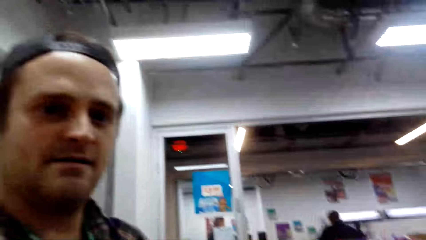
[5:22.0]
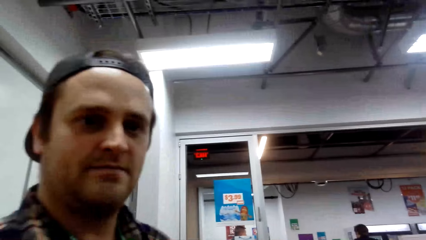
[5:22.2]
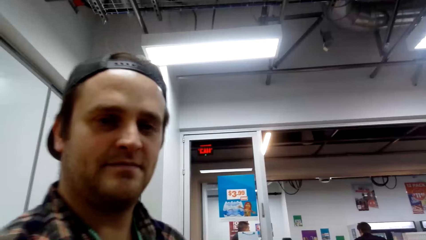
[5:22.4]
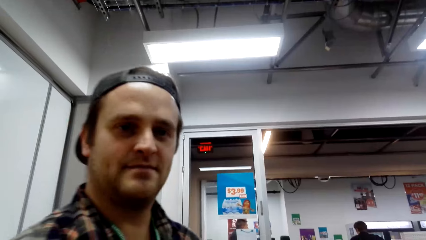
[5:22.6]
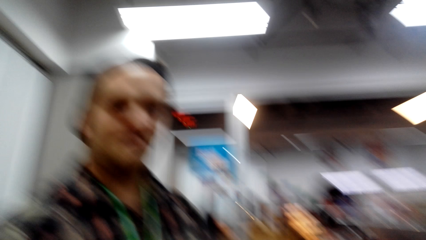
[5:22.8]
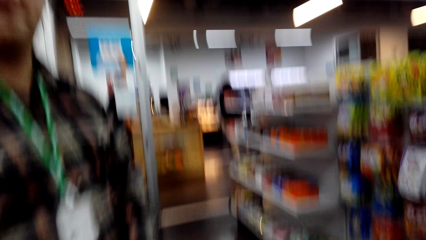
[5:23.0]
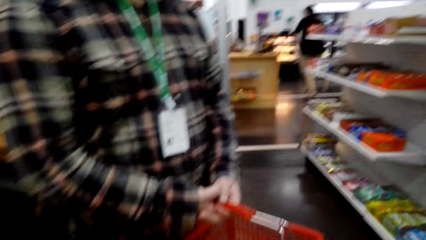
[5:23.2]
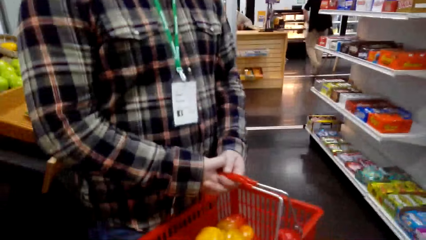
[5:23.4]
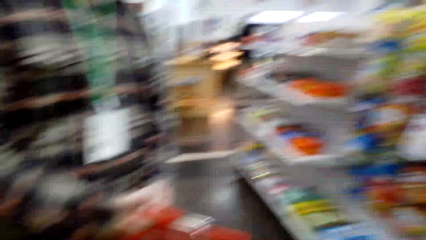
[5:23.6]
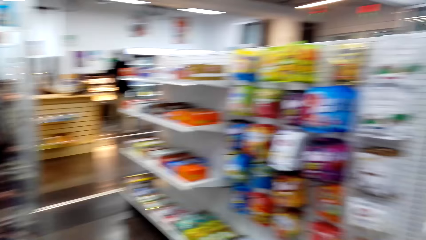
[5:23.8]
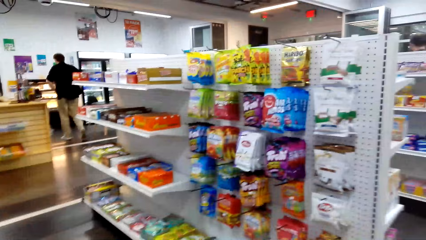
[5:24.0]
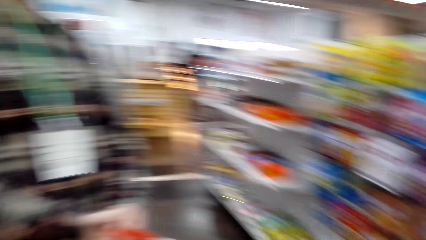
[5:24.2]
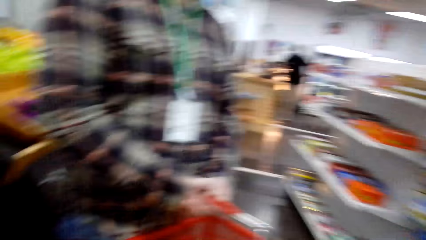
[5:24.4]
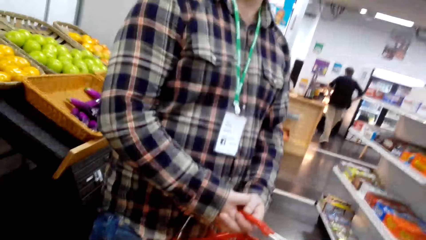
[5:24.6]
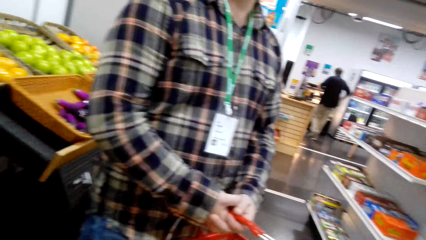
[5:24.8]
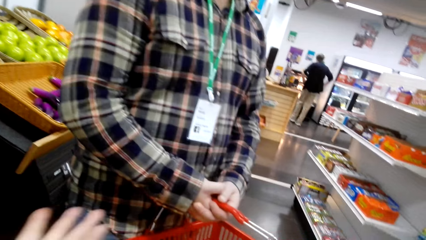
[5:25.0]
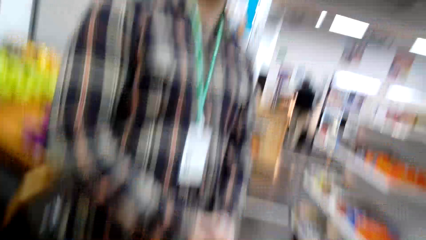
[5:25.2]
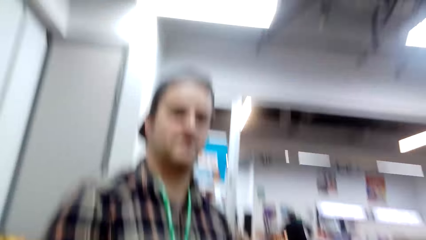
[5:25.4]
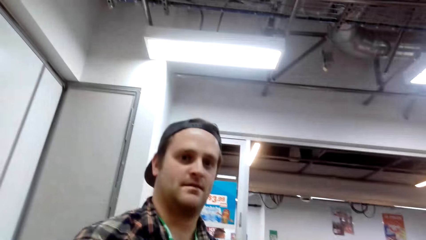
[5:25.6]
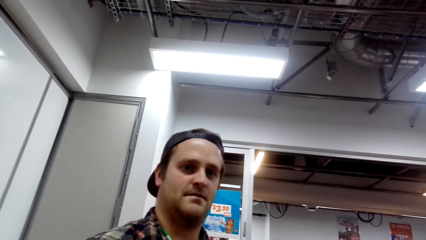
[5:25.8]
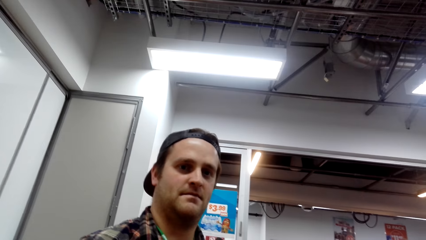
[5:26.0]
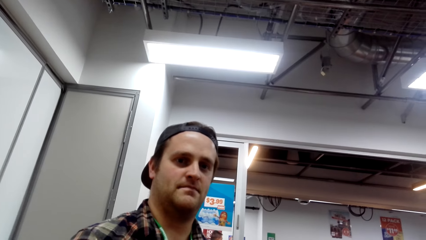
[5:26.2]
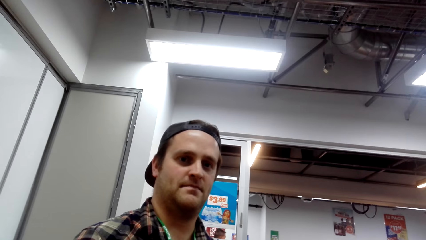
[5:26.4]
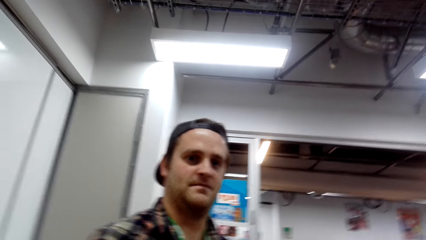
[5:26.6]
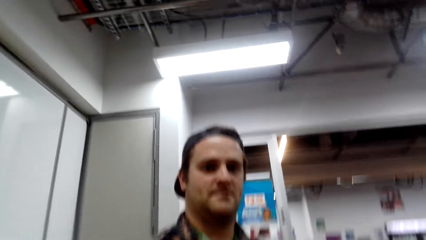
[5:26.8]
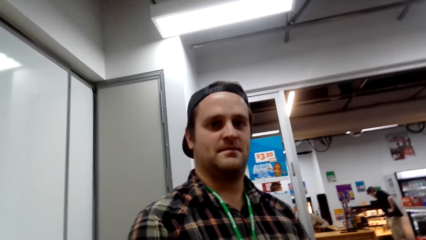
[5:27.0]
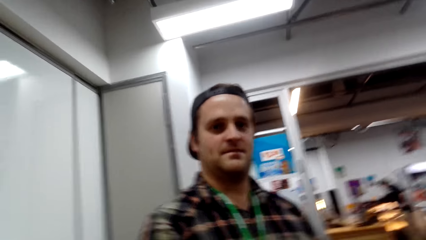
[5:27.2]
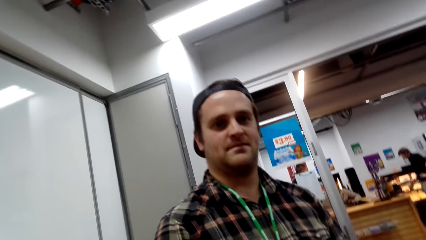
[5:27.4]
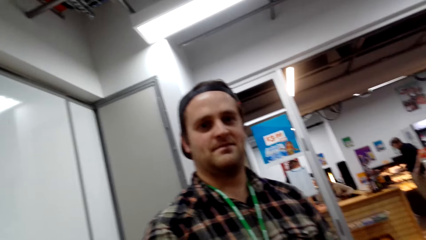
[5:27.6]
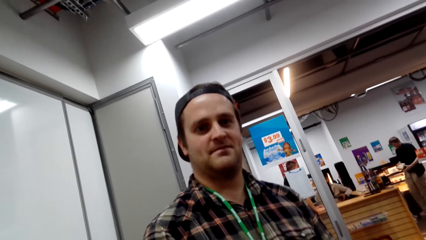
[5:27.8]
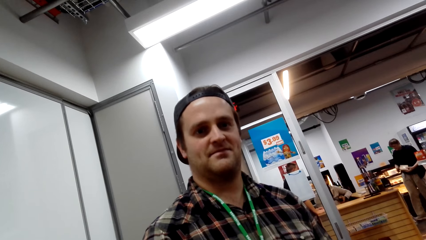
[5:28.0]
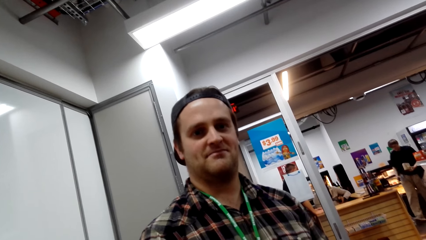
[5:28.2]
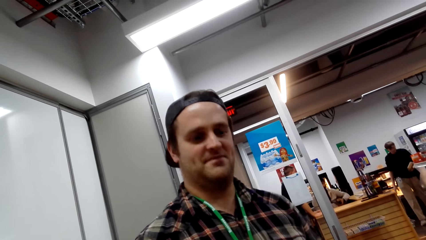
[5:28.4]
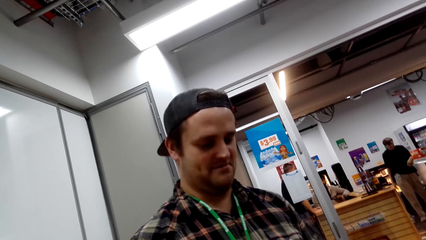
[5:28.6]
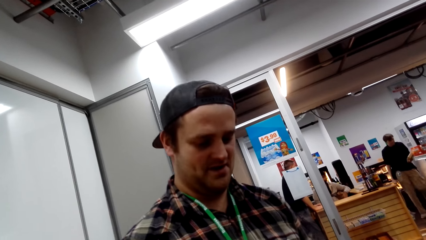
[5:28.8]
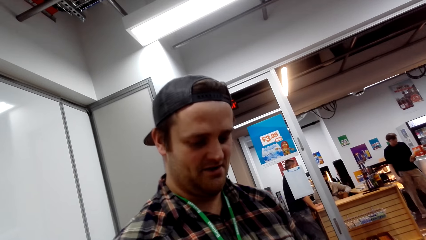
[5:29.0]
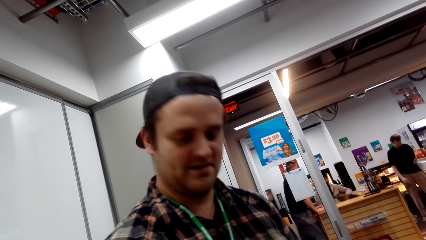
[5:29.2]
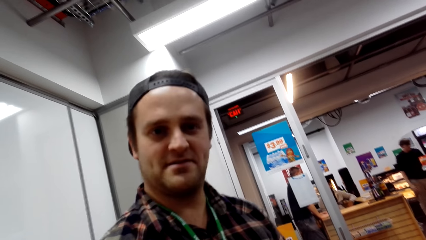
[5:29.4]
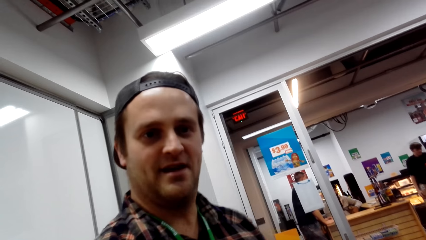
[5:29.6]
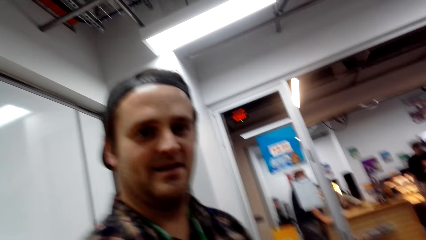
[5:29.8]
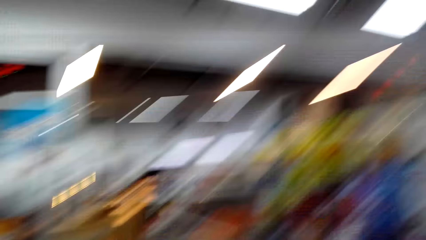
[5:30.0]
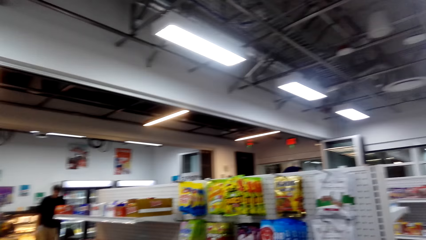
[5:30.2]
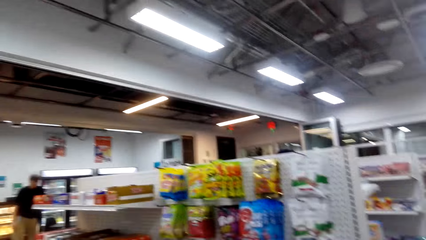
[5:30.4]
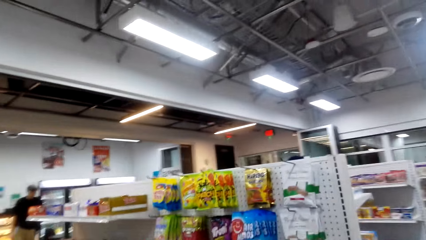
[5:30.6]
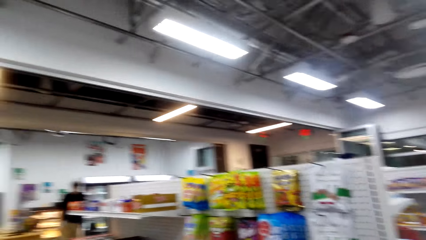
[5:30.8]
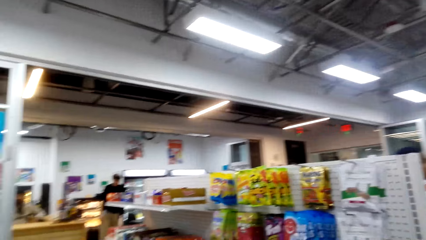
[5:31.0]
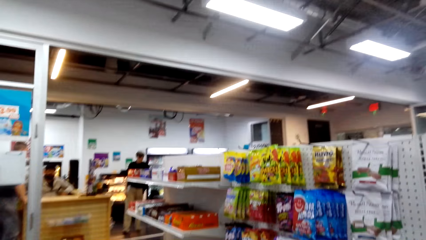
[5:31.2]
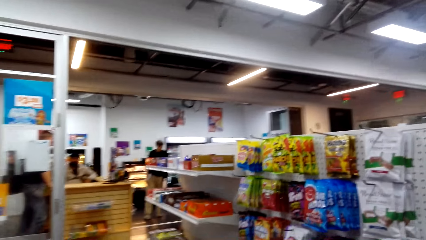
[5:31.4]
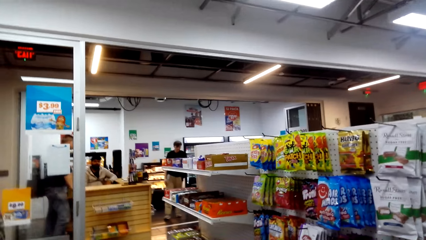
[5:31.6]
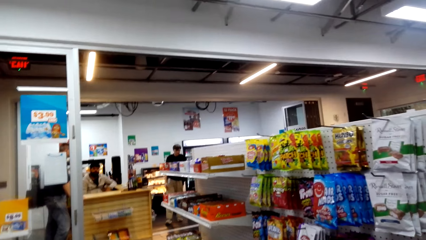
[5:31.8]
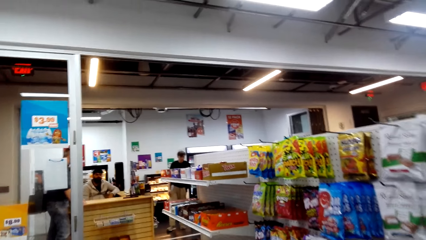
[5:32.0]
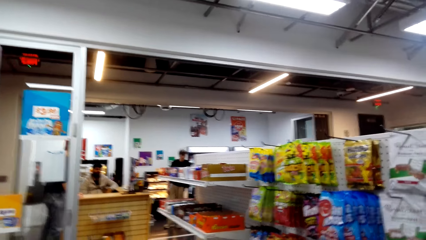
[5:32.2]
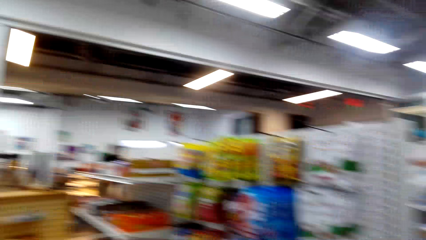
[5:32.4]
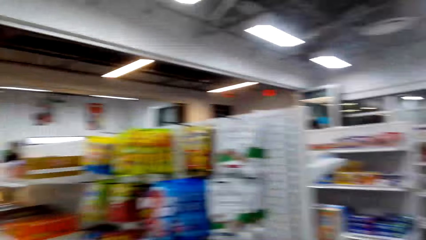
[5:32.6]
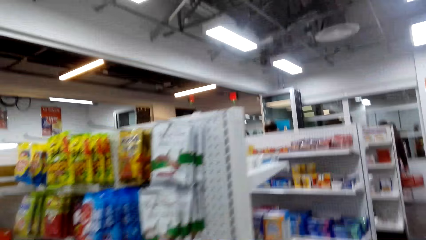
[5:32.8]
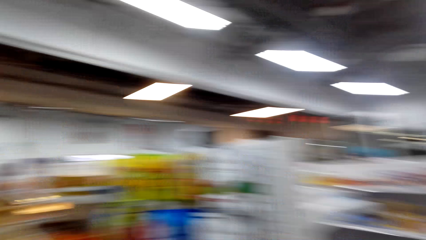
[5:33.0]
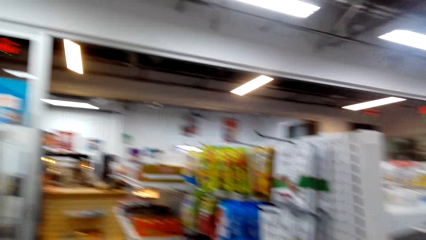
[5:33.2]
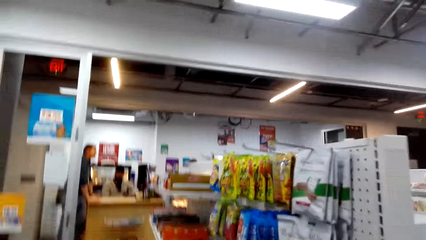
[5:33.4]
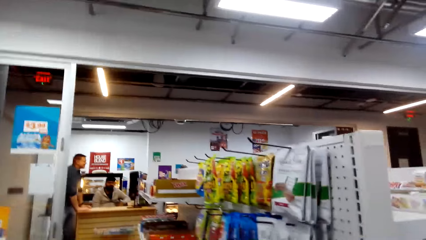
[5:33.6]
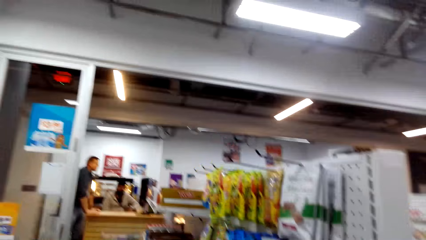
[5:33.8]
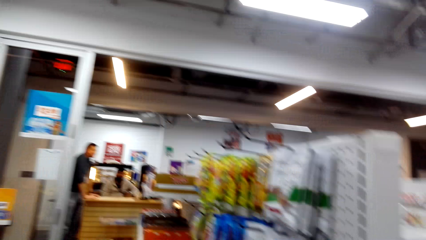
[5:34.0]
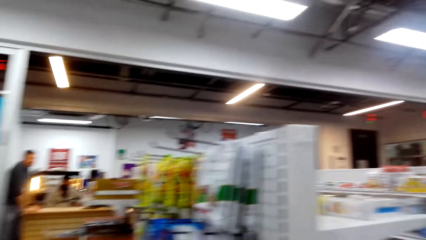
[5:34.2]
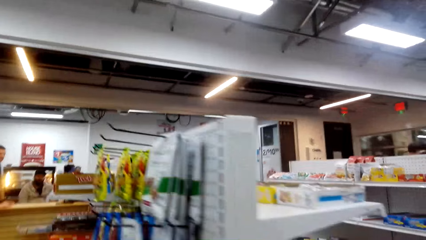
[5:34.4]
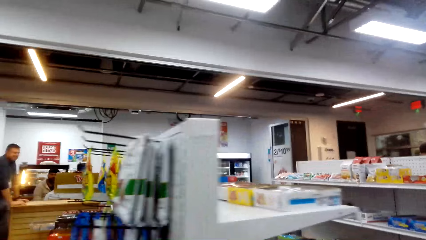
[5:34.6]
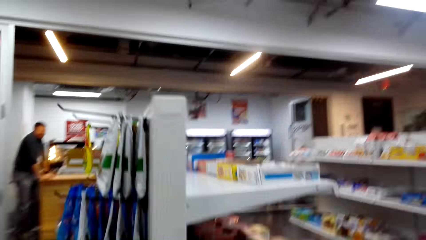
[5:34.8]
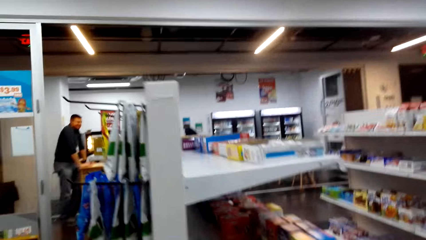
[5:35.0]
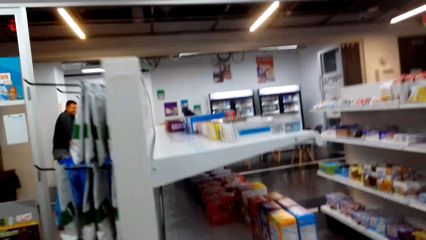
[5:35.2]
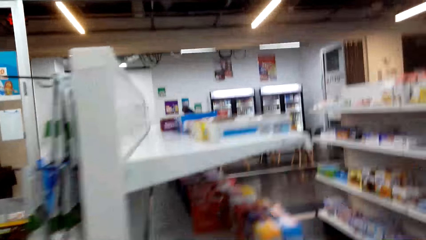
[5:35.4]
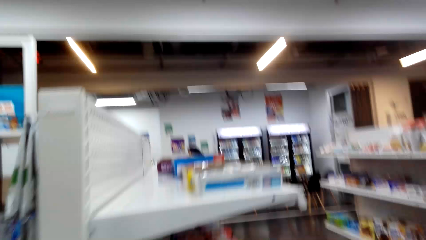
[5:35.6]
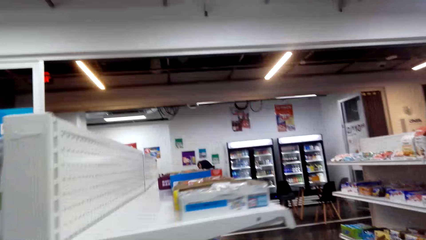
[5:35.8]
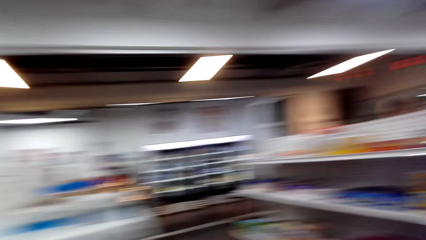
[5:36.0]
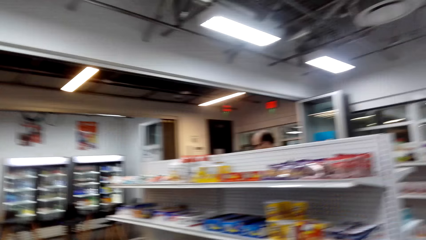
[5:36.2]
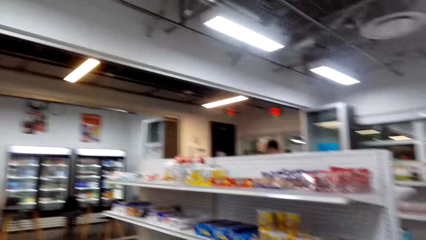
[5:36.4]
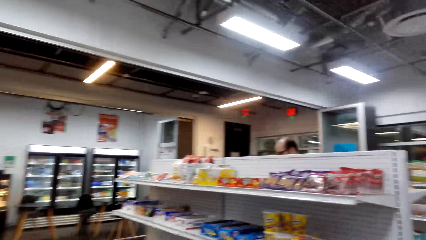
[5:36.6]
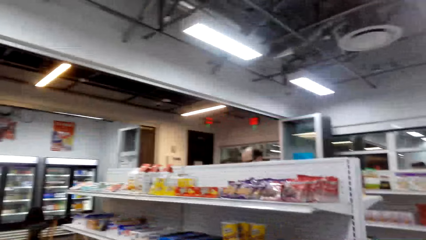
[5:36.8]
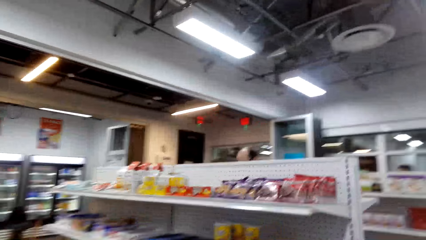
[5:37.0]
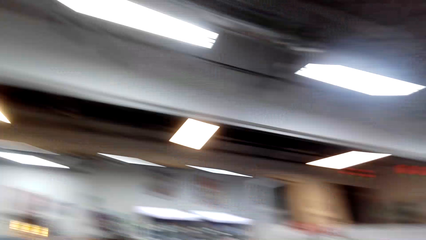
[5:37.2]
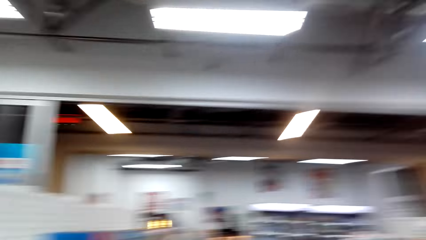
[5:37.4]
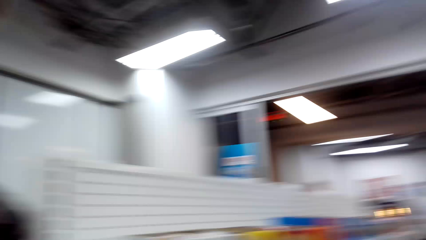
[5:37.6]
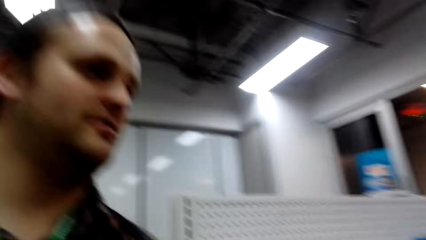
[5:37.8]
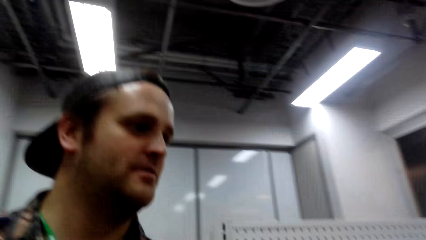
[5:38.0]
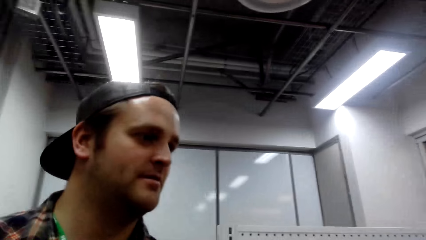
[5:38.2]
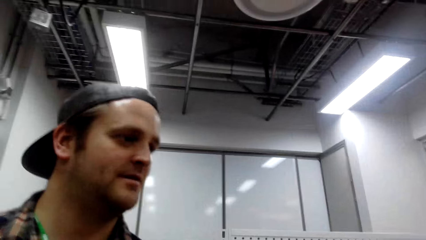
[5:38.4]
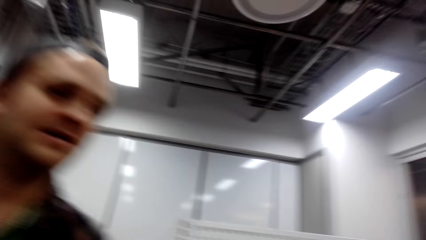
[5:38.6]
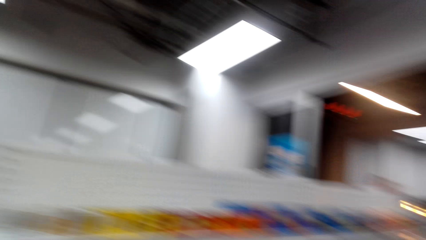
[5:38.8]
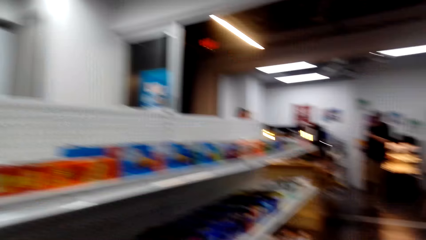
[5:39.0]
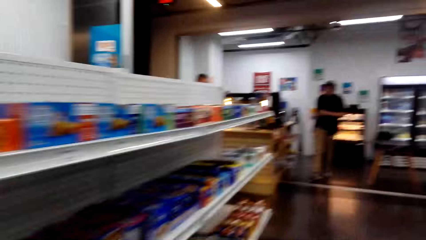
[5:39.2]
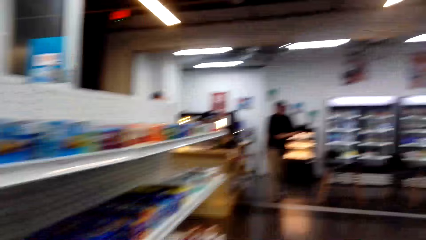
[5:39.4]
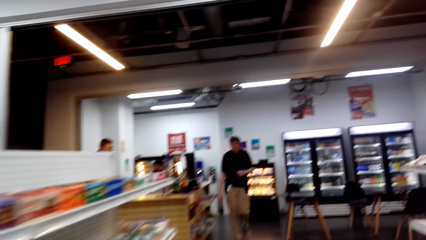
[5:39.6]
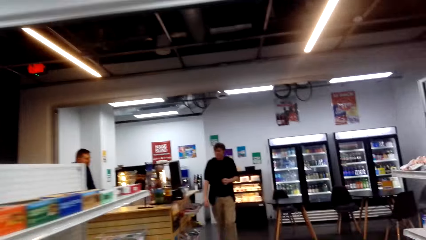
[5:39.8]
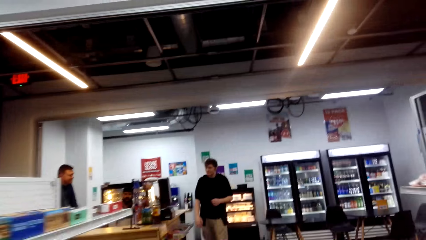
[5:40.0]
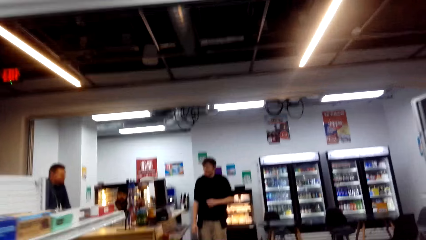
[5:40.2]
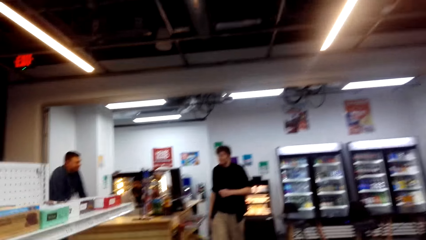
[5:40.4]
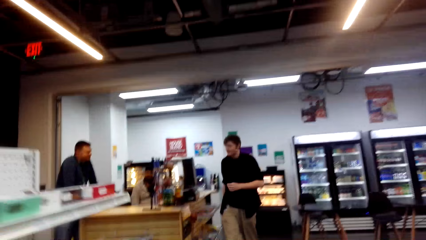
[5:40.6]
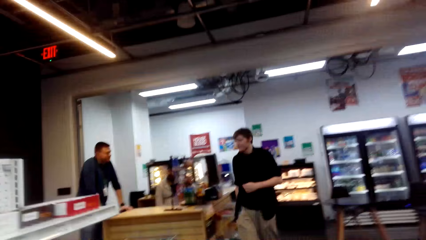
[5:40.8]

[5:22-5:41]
The camera wearer walks in the store.
